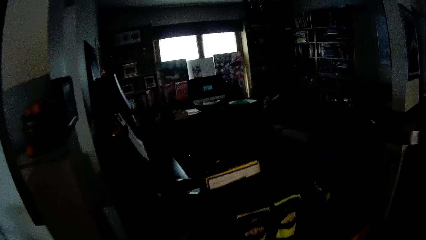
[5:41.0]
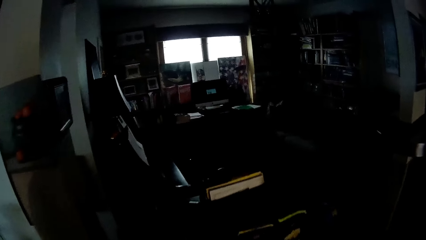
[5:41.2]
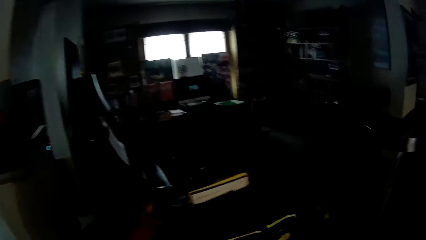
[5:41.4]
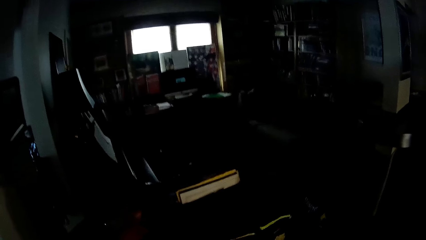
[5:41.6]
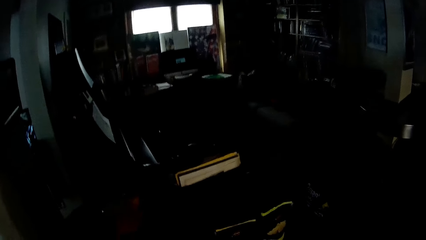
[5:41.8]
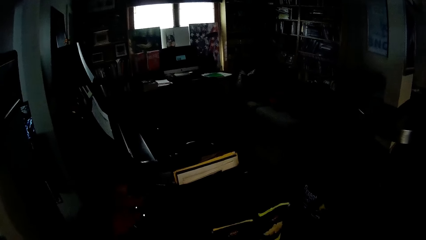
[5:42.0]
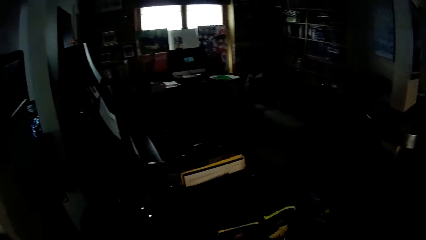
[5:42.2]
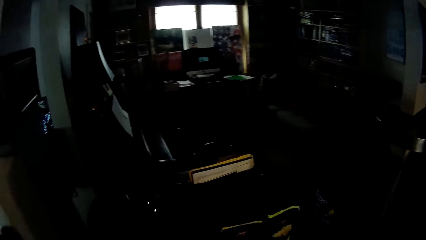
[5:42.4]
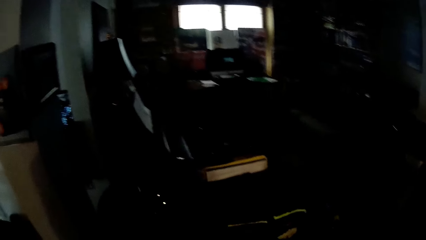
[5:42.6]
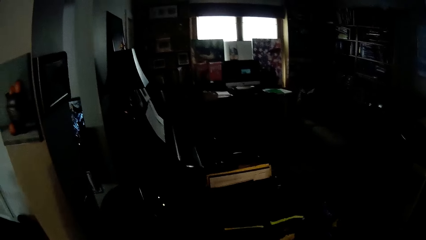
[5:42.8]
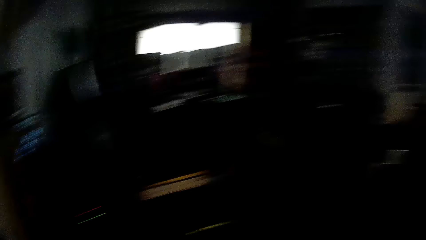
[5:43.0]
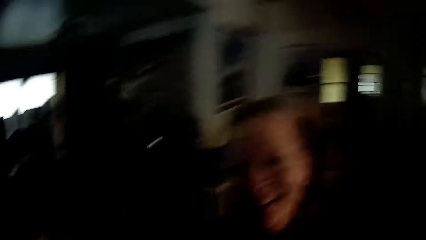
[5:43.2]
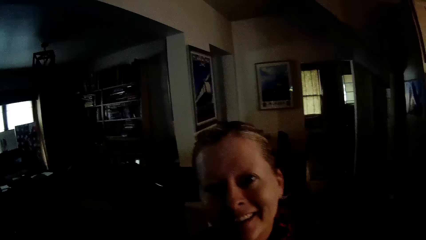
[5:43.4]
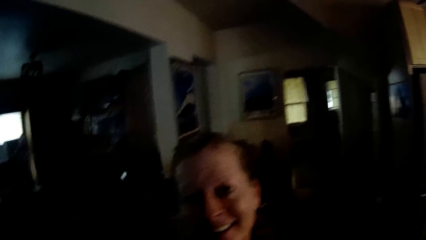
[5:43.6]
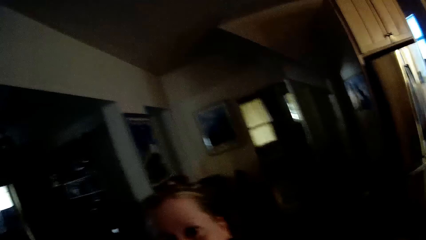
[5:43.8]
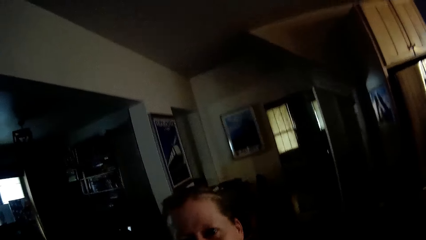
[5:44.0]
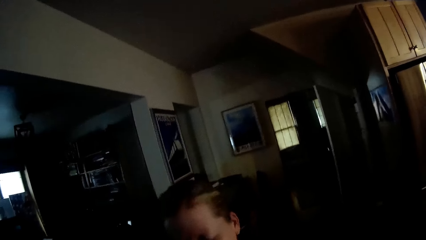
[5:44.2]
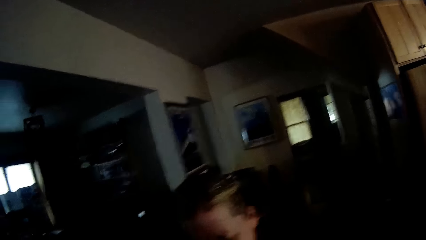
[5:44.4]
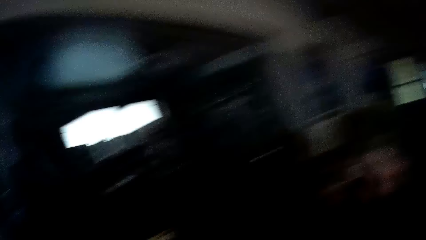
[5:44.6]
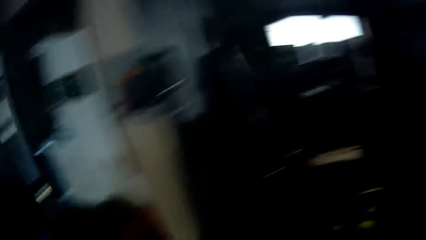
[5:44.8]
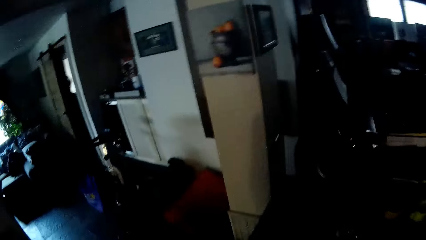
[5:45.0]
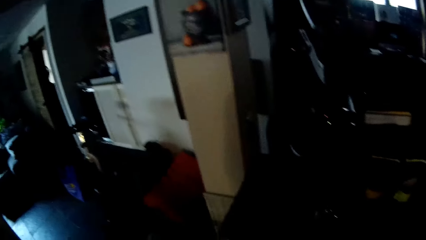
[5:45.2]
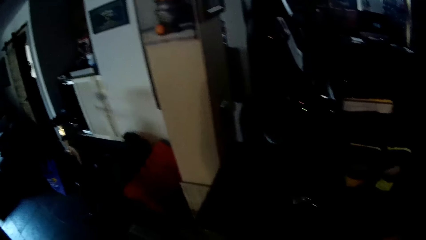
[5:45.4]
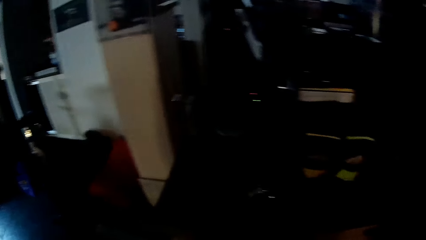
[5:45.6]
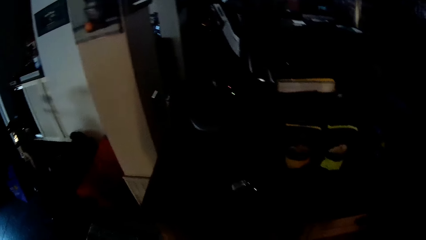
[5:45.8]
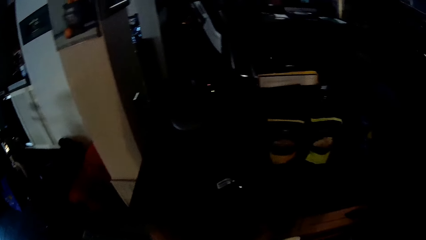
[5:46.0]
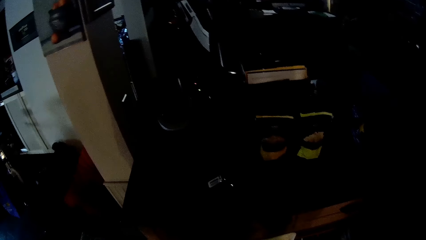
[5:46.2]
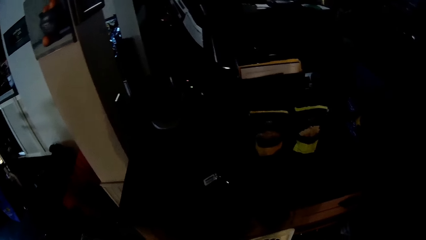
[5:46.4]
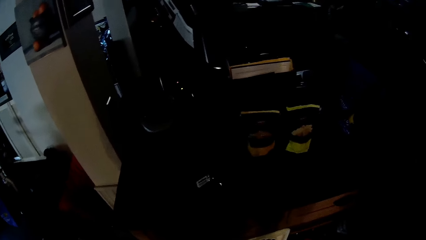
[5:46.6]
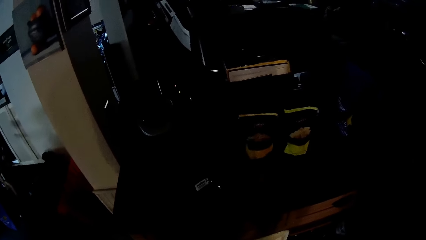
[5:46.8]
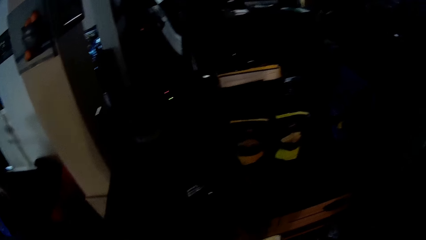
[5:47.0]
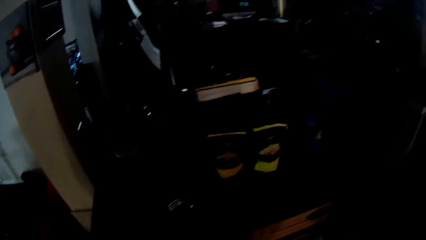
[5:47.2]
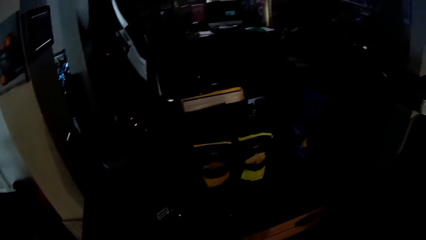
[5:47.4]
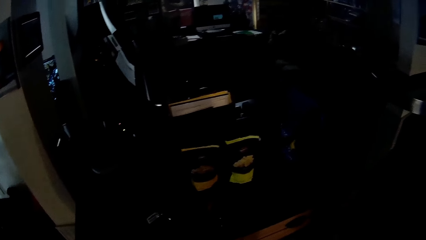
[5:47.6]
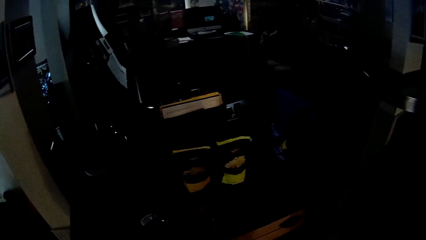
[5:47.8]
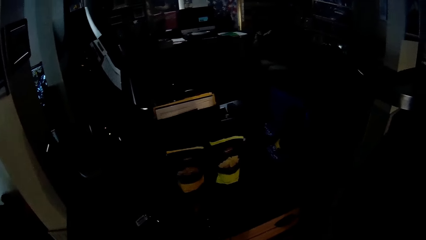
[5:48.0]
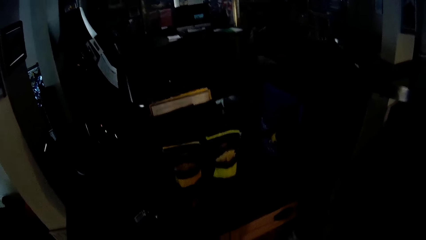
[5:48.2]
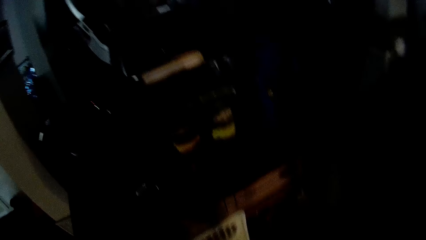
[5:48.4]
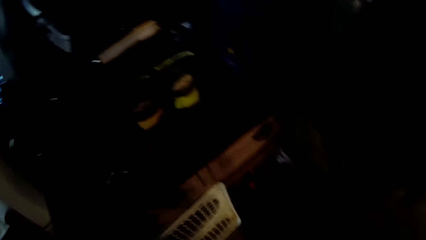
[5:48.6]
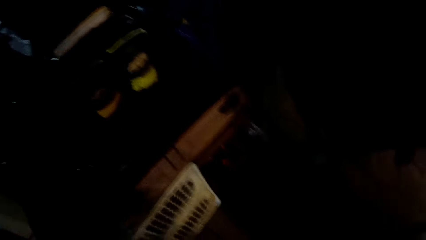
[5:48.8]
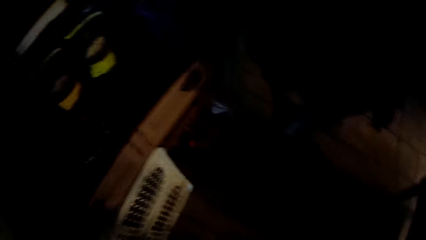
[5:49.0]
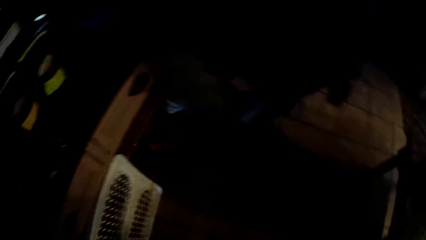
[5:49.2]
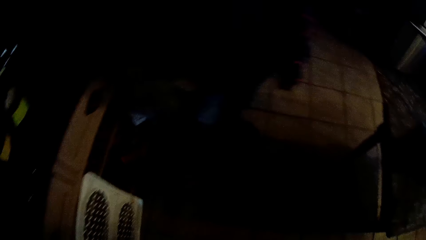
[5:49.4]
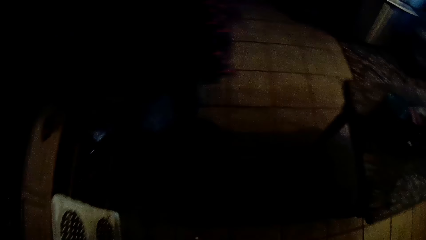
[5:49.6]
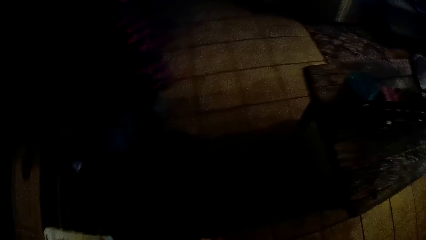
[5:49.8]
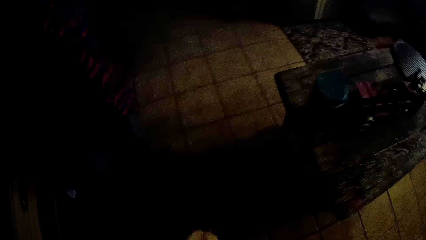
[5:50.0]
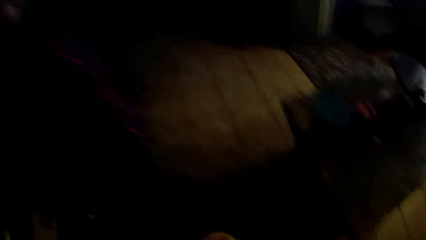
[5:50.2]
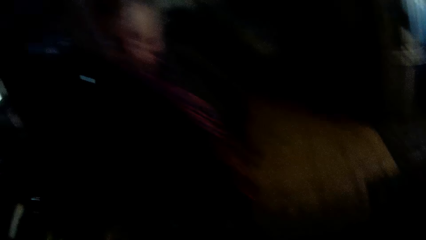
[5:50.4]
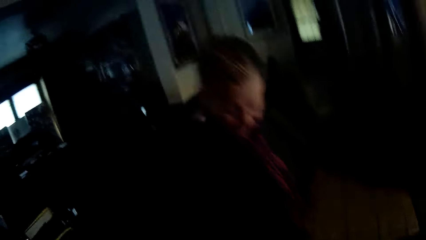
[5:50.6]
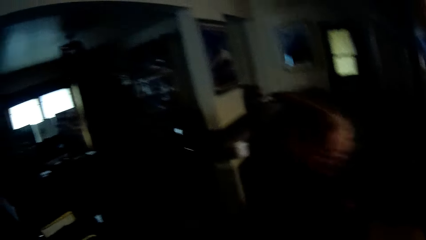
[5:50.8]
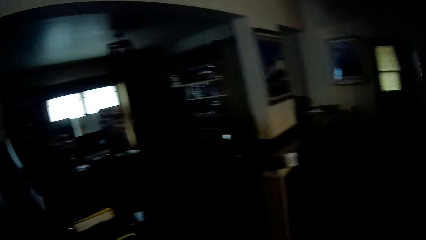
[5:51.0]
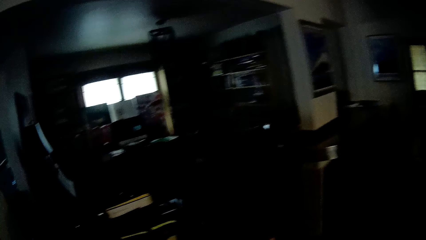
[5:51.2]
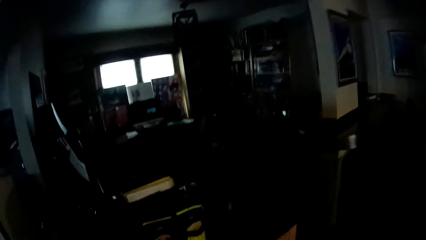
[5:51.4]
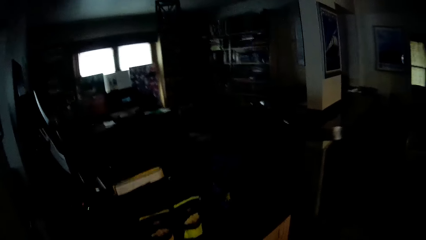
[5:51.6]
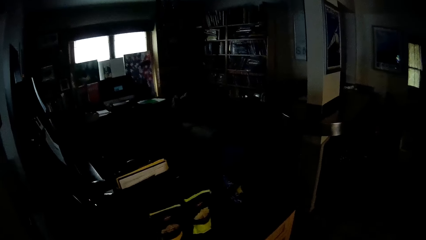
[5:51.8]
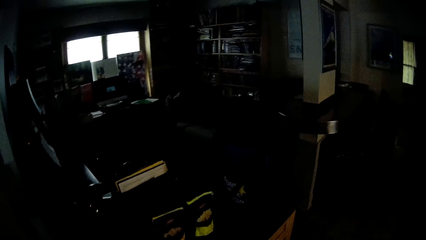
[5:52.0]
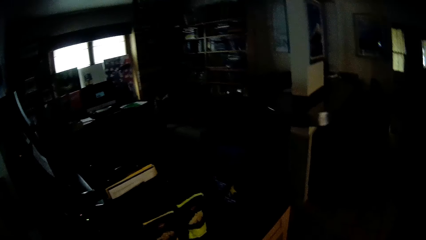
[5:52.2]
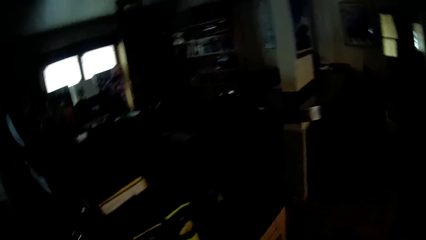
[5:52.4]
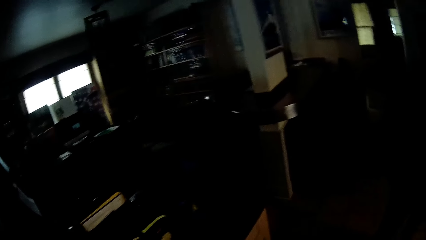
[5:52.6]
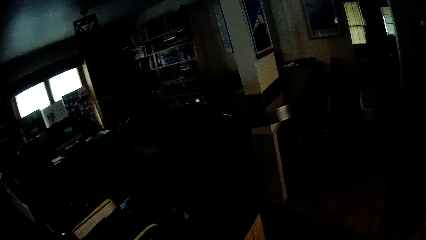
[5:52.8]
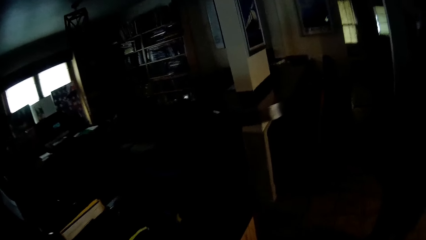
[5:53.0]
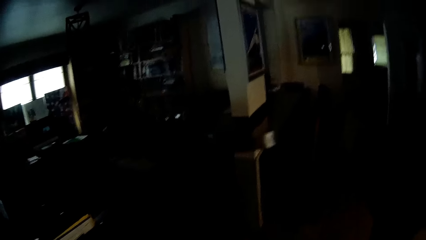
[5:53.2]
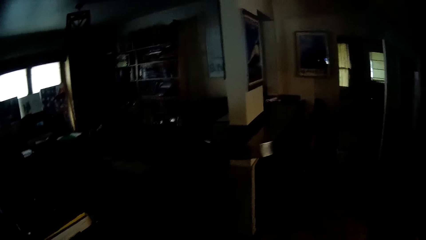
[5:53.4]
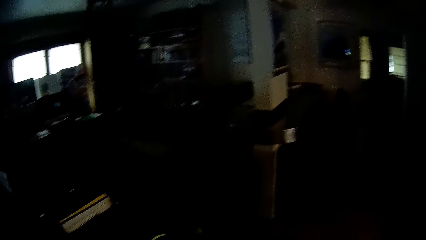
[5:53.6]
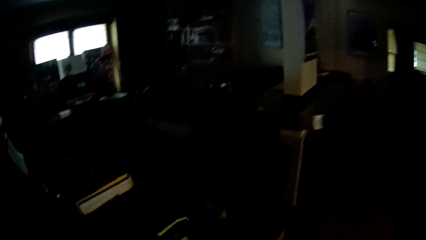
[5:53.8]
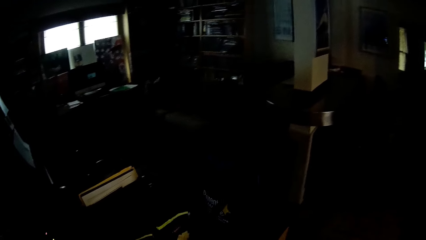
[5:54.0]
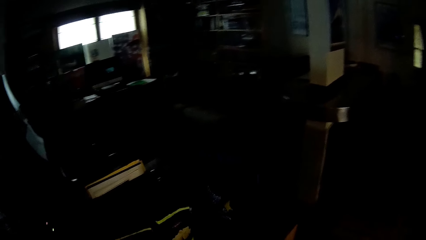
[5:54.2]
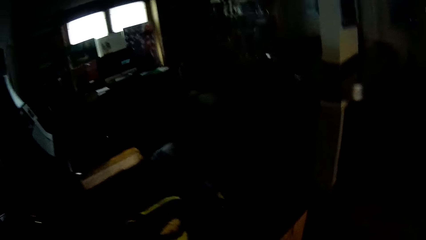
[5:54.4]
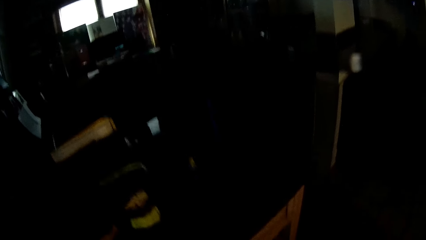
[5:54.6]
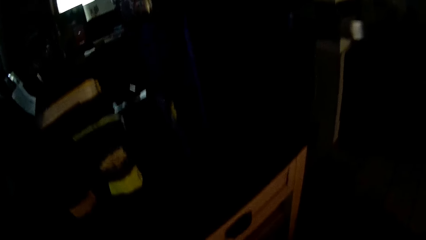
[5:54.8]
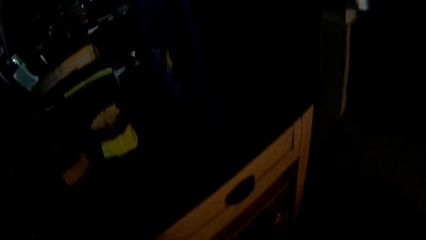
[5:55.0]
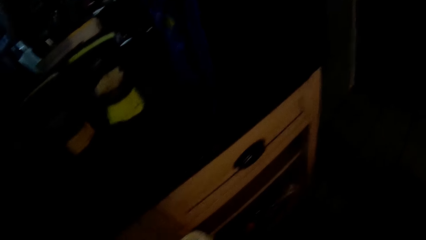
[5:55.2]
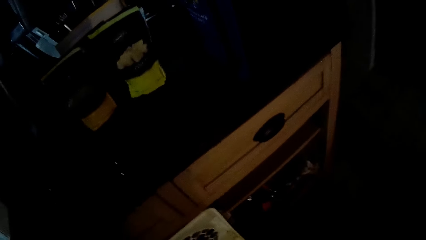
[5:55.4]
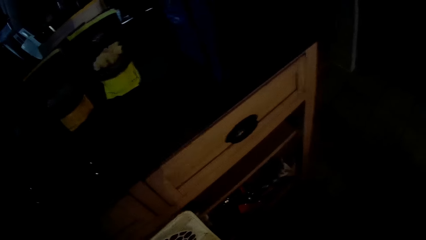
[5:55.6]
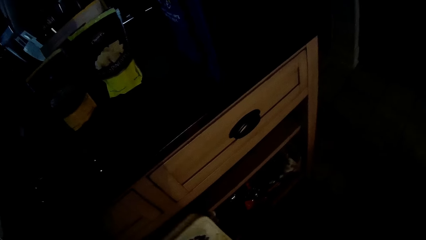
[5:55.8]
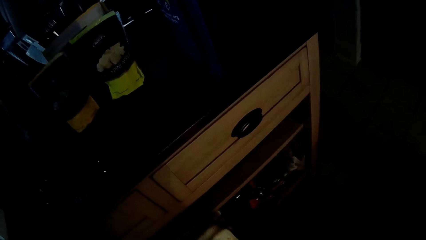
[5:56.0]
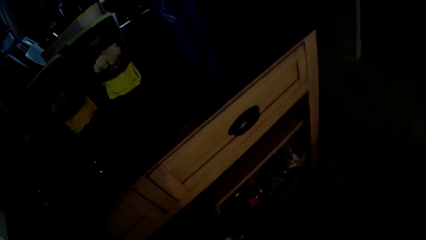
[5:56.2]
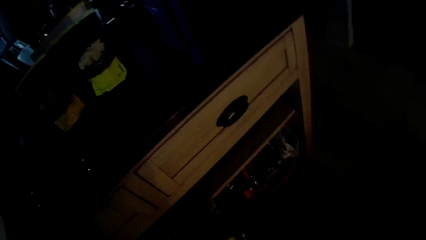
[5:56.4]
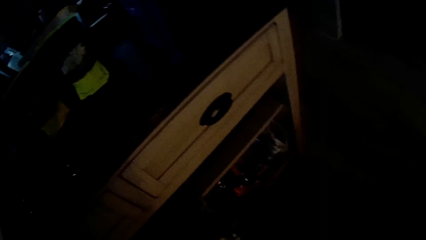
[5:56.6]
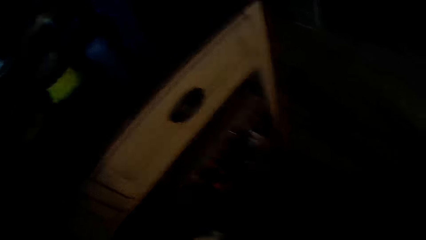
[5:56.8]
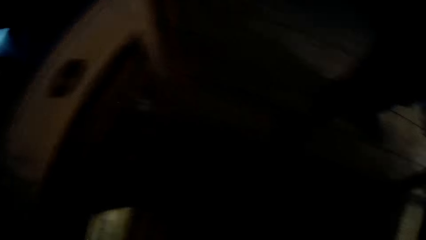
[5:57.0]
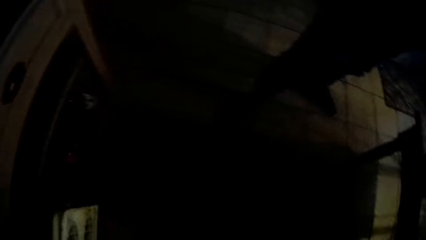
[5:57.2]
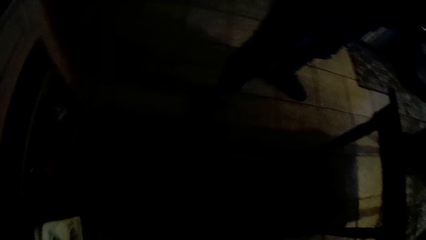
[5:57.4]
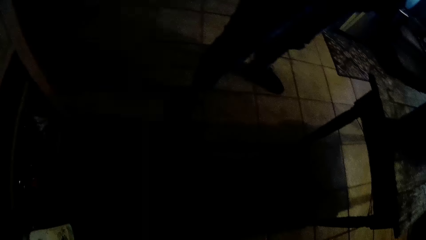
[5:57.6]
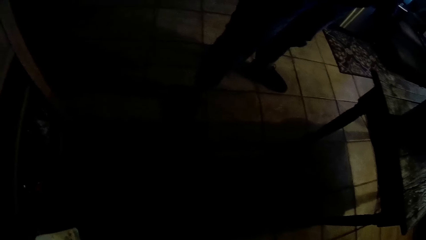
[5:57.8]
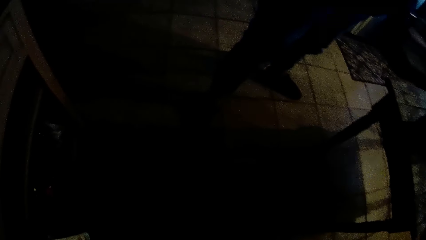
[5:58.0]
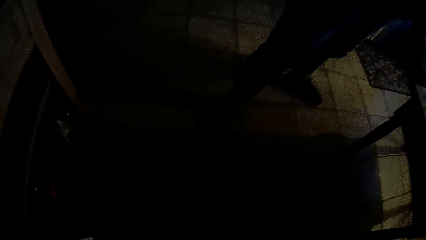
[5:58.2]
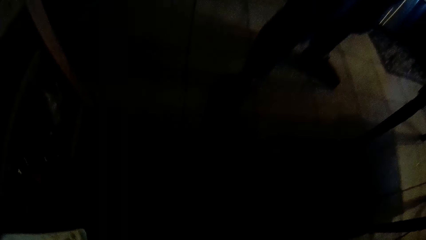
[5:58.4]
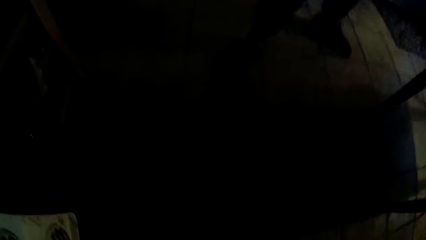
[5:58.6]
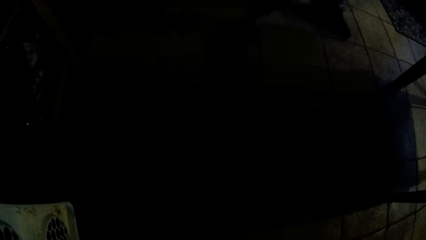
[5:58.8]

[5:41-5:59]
The camera wearer stares at the dog on its bed. They look around the house. They stare at a person. They look around the house. They stare at the computer screen. They open the drawer. They look around the house. They bend forward.
